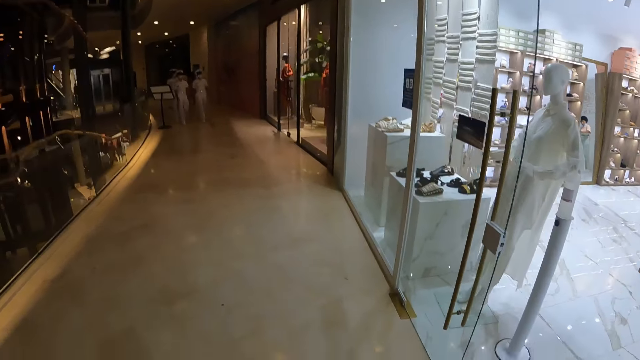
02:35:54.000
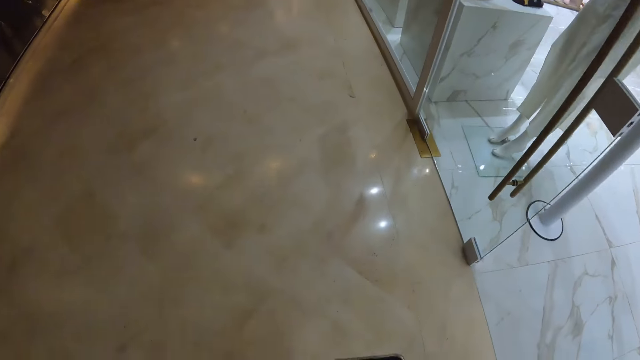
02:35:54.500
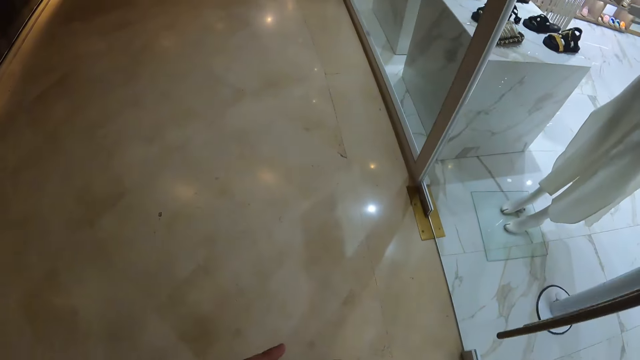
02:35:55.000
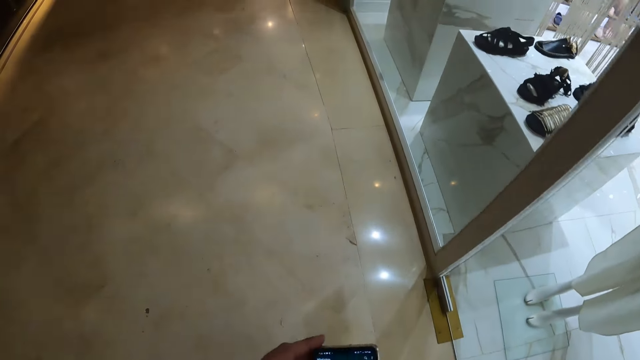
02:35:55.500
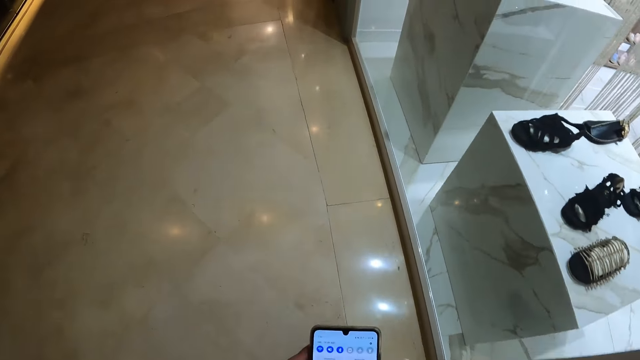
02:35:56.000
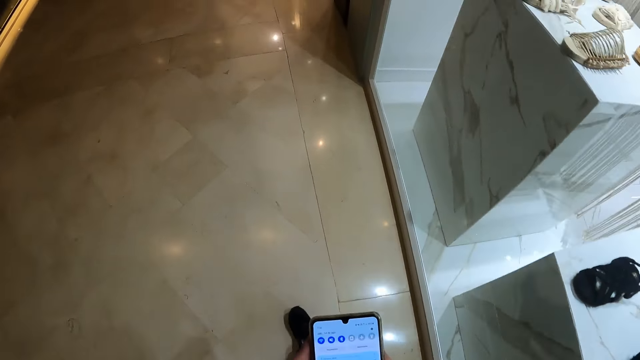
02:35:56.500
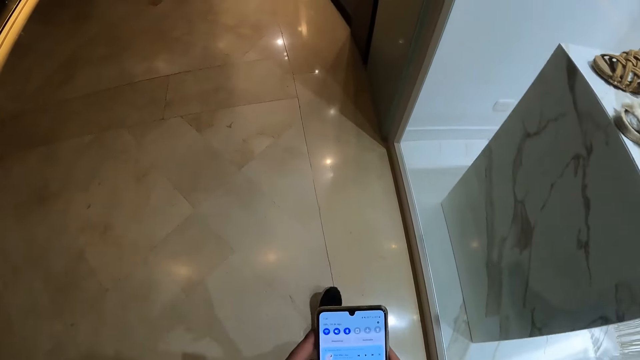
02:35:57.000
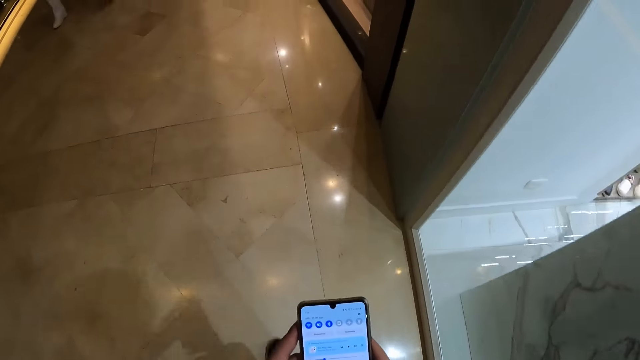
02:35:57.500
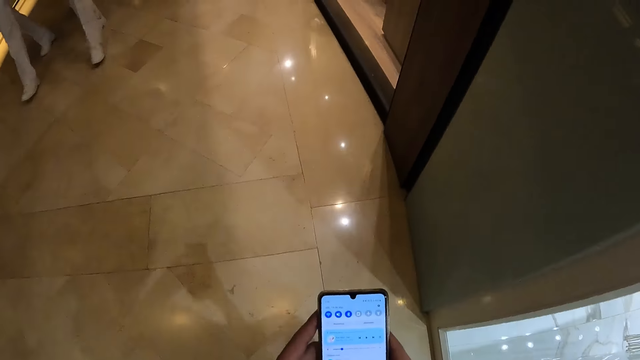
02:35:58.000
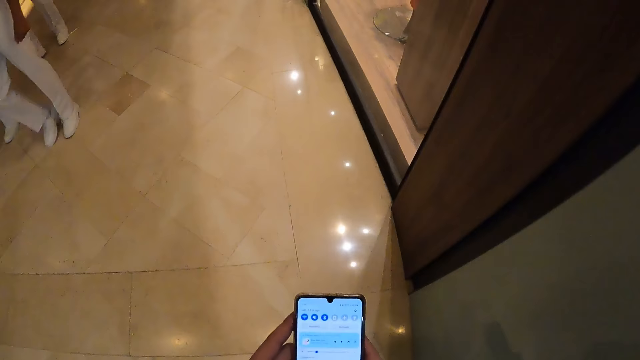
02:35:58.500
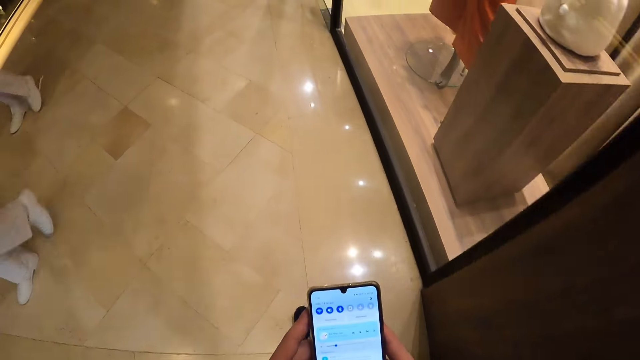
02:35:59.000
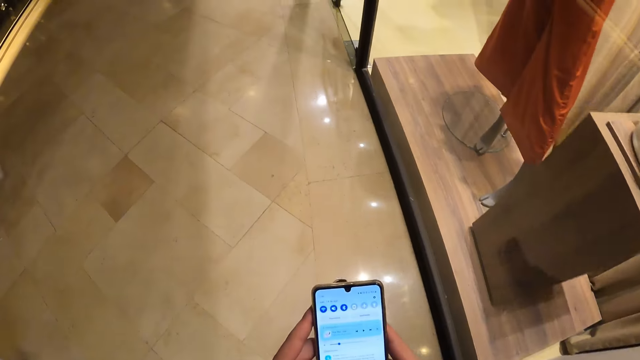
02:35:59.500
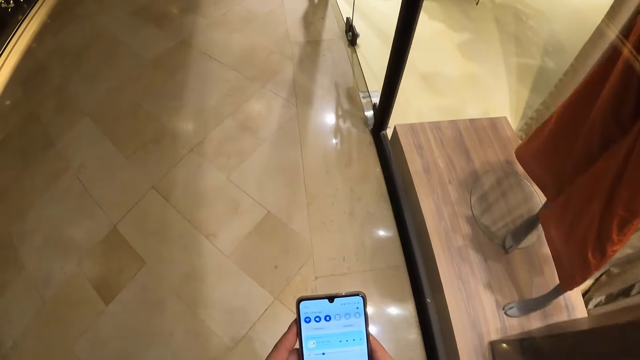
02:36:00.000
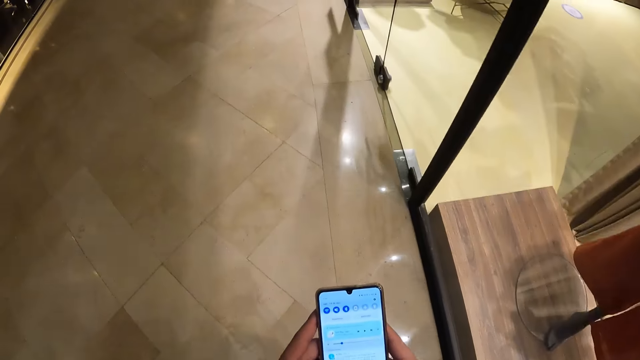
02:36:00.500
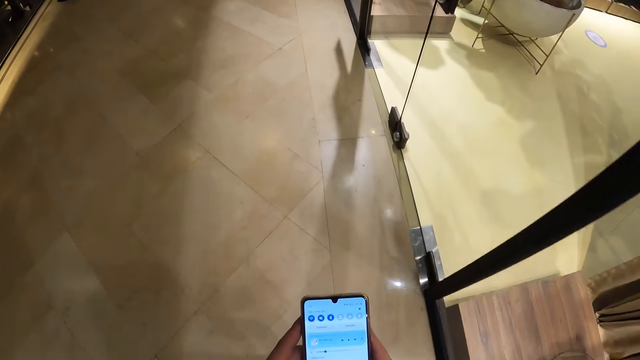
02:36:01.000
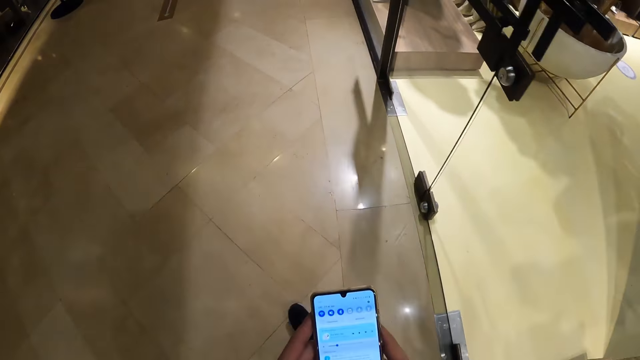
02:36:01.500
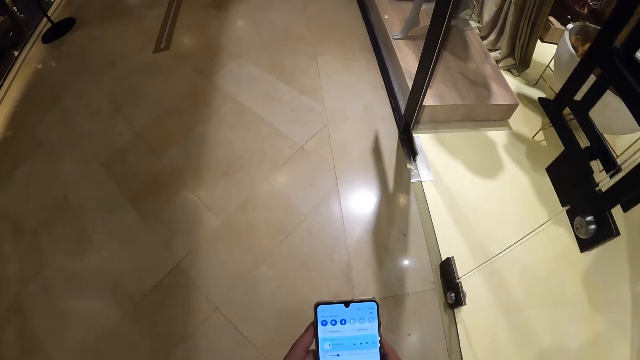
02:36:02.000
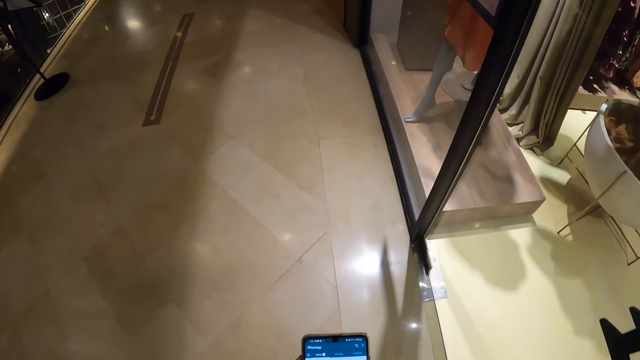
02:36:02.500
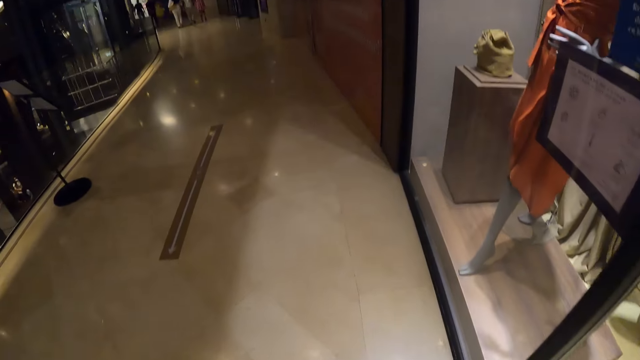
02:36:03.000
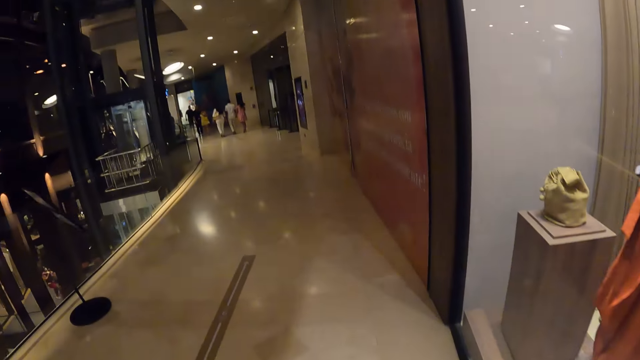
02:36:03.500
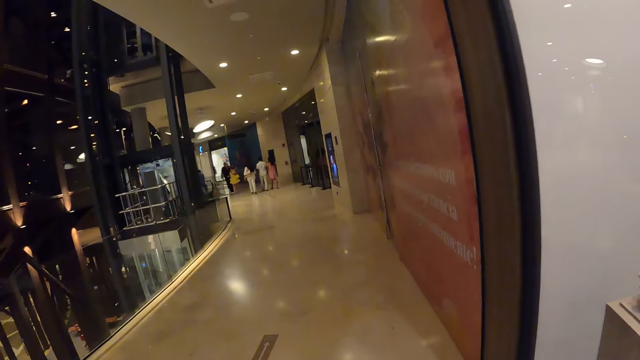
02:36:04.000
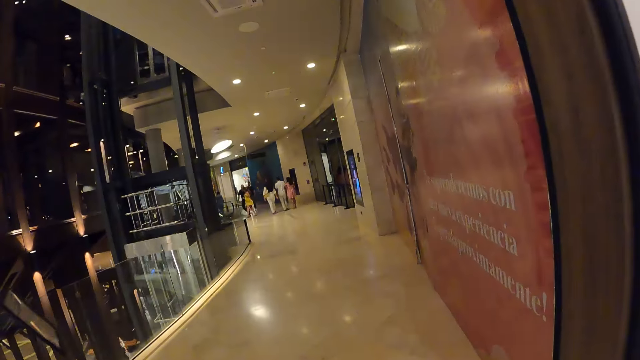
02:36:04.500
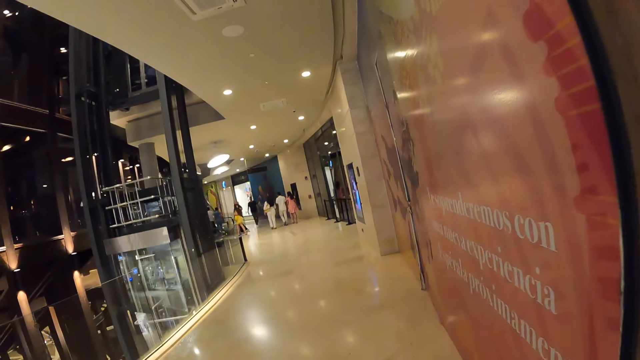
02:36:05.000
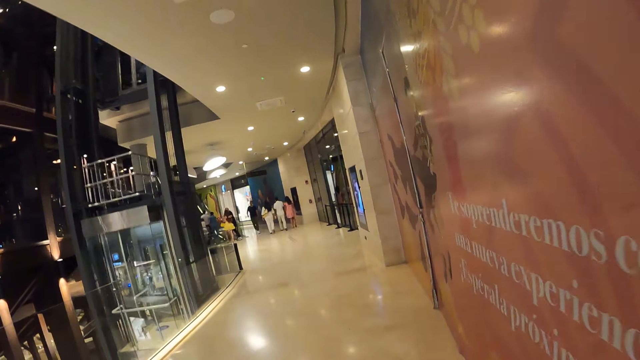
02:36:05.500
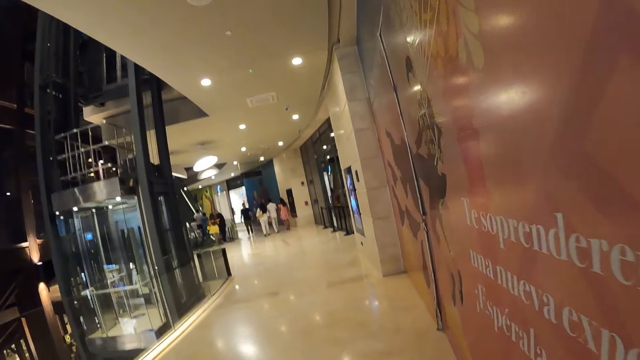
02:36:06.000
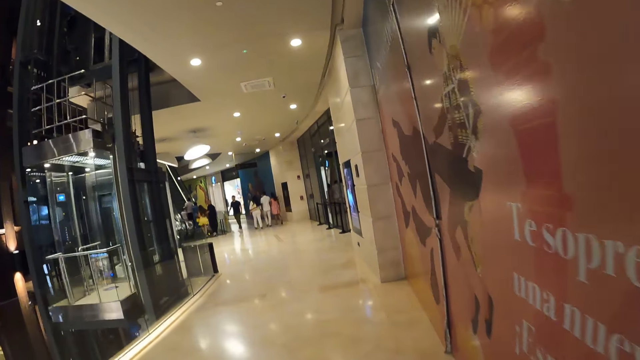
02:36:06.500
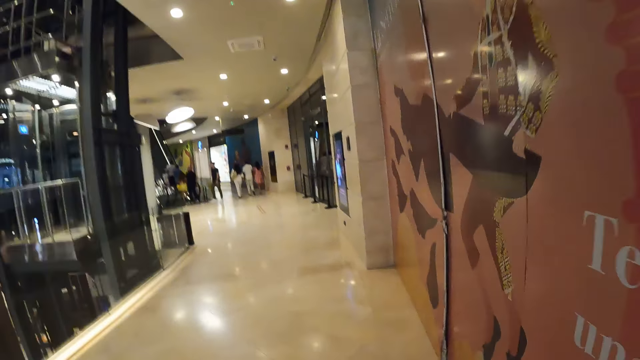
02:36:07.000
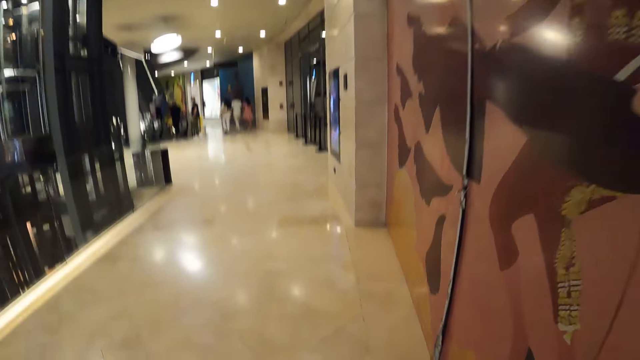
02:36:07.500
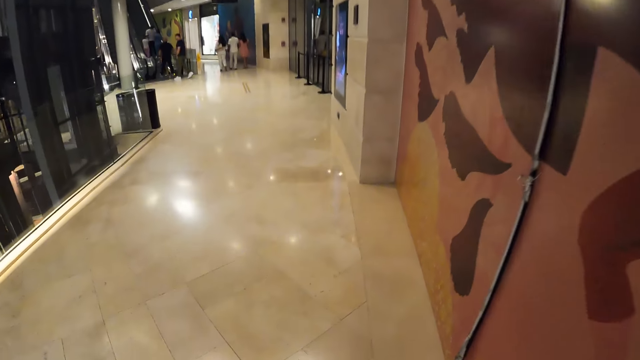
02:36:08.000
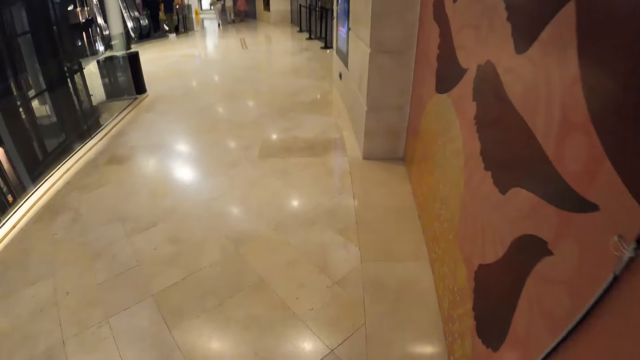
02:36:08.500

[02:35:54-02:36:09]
The camera wearer operates the phone with her hands. She walks around the building.

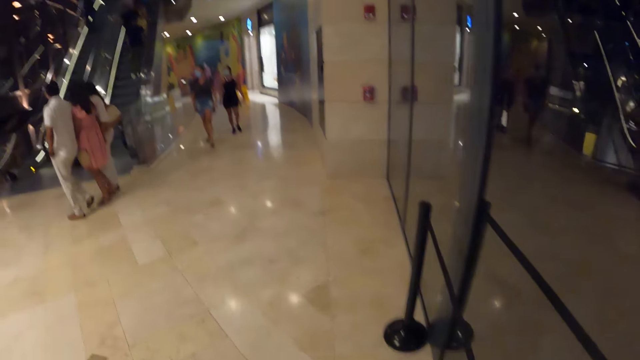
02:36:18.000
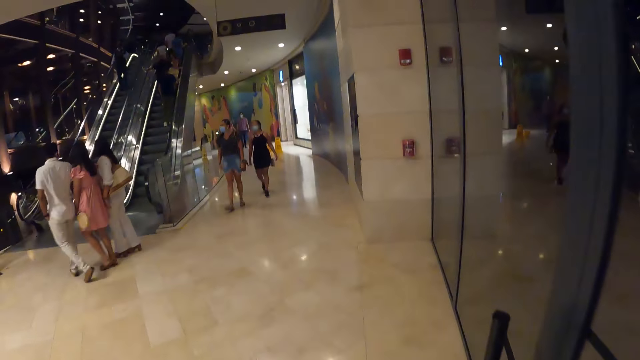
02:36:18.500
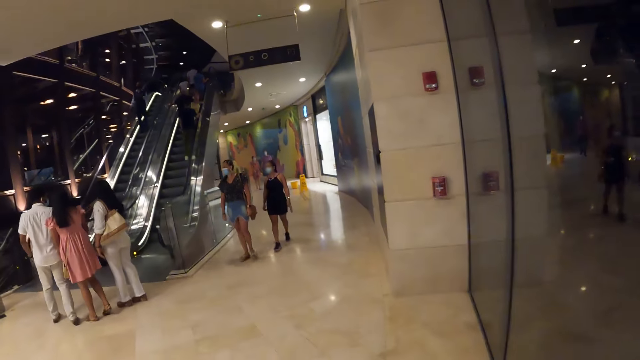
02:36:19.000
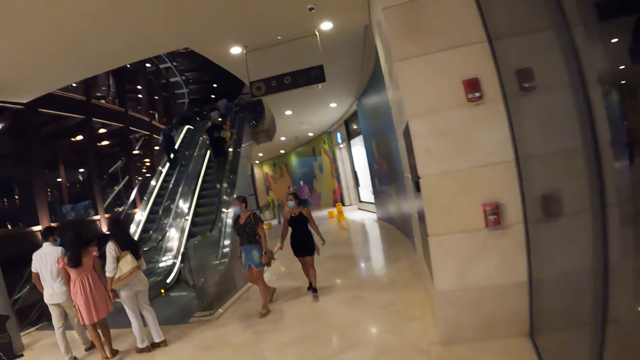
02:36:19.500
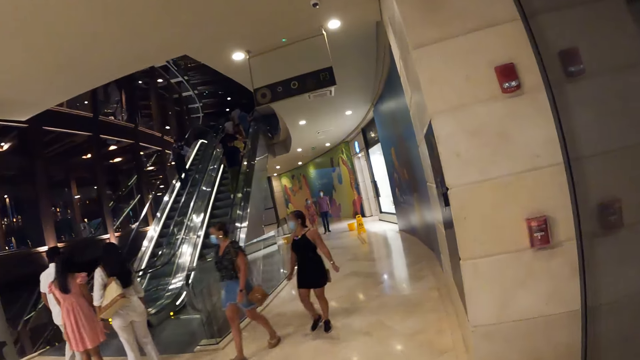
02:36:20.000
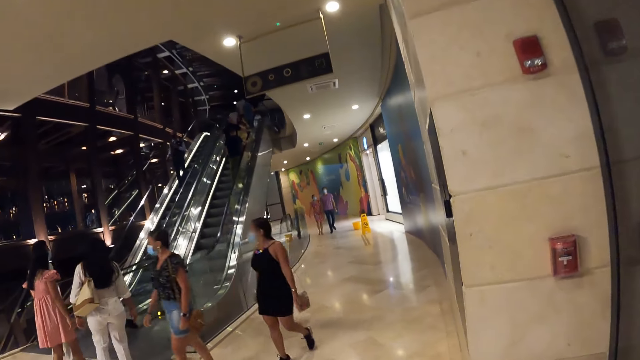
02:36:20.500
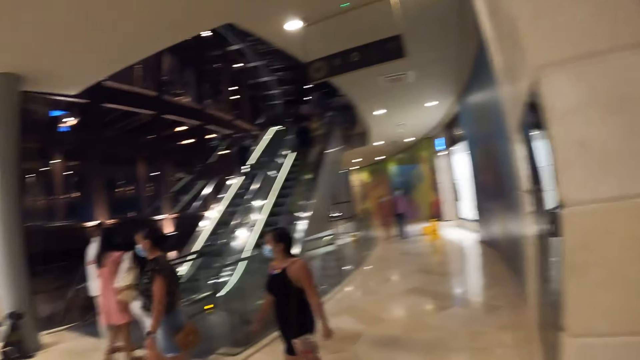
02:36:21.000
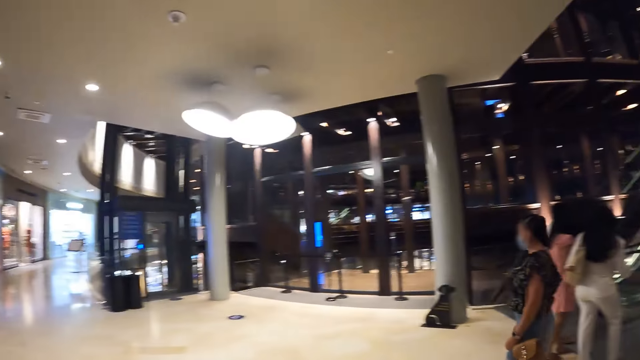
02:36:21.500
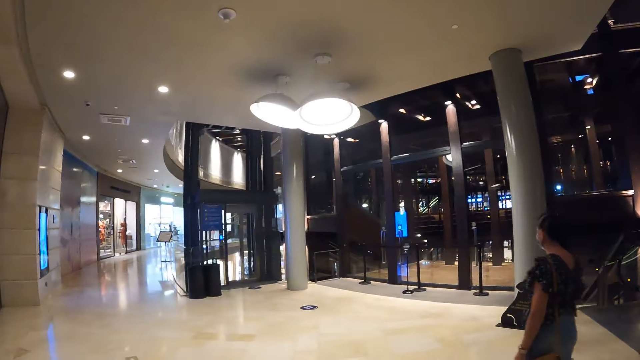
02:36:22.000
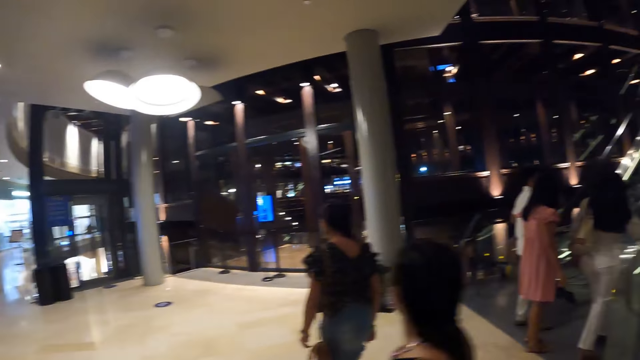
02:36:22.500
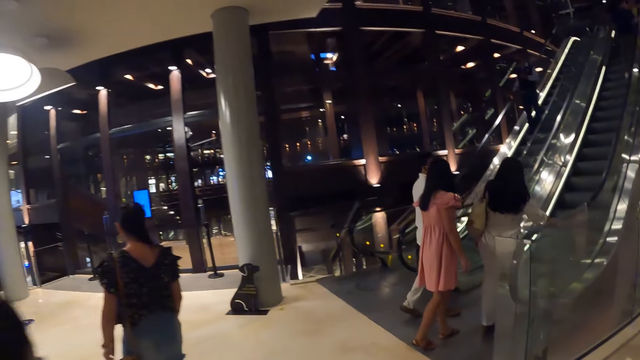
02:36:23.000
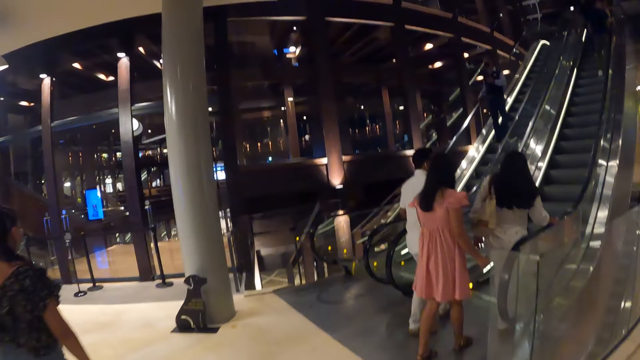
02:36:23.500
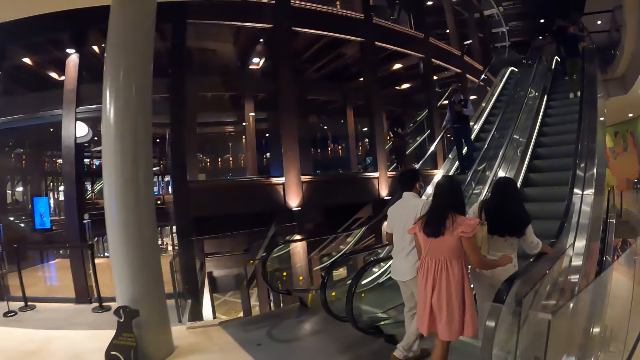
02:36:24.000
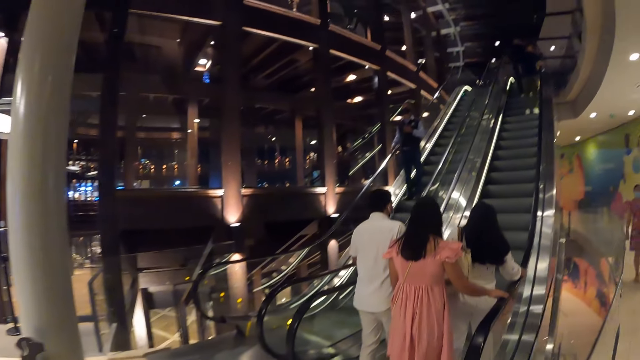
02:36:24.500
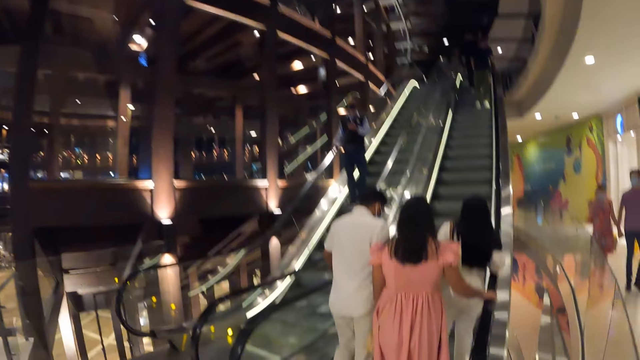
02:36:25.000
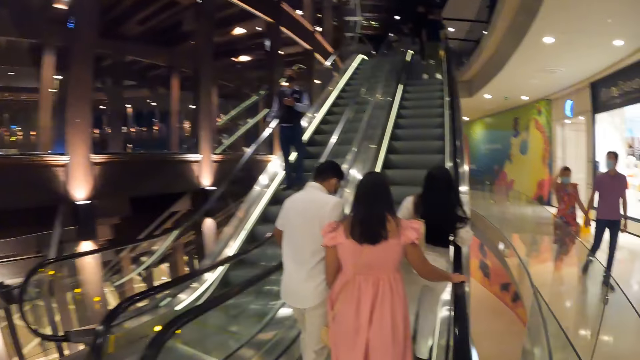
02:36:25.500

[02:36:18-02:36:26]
The camera wearer looks around the building. They walk towards an escalator.
